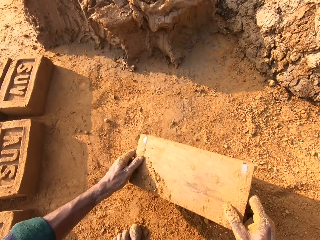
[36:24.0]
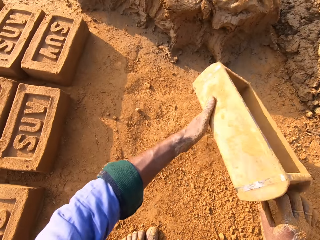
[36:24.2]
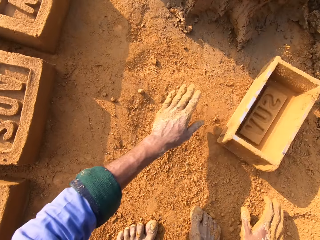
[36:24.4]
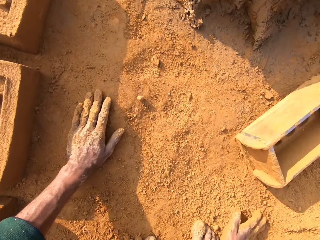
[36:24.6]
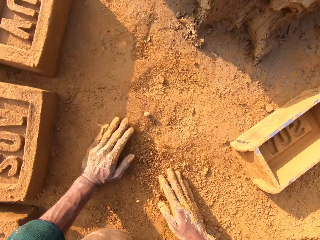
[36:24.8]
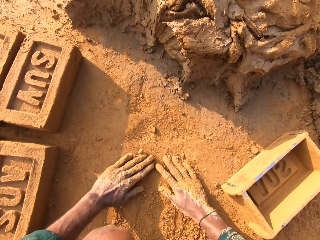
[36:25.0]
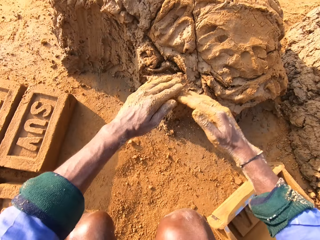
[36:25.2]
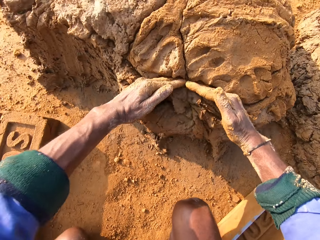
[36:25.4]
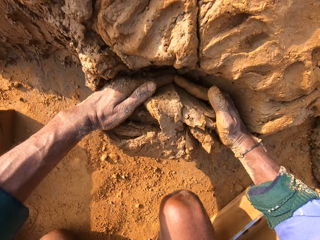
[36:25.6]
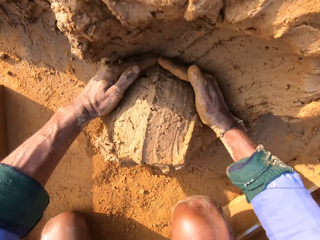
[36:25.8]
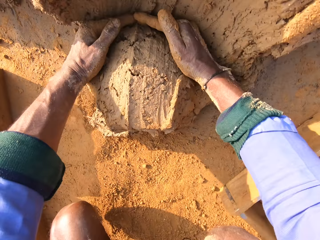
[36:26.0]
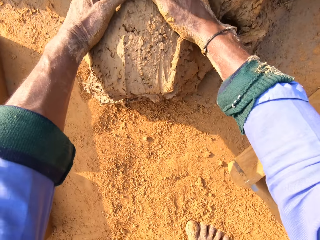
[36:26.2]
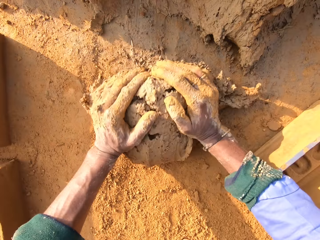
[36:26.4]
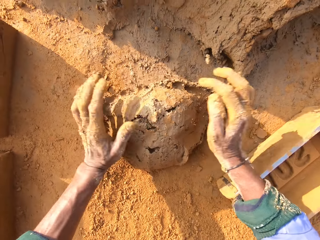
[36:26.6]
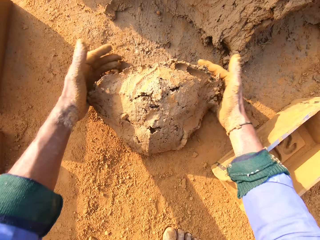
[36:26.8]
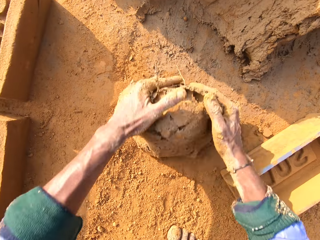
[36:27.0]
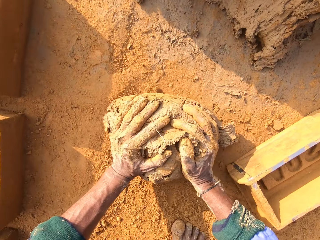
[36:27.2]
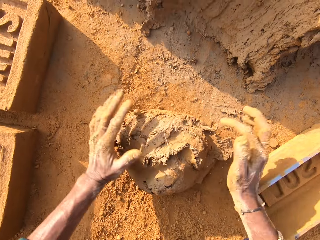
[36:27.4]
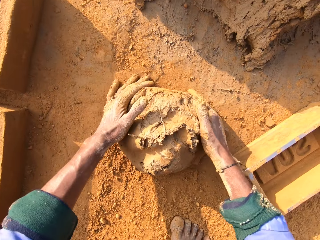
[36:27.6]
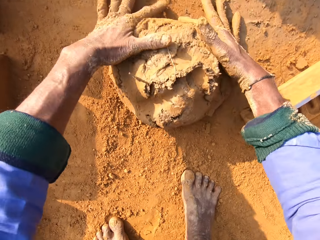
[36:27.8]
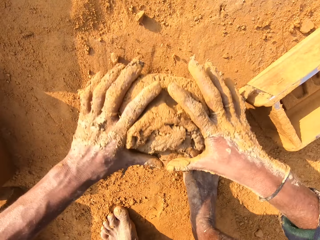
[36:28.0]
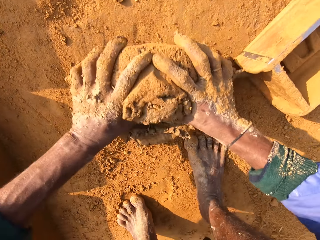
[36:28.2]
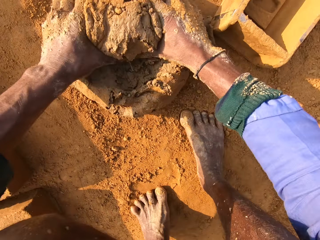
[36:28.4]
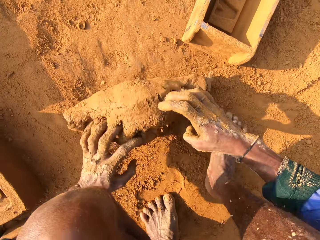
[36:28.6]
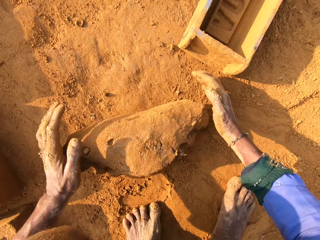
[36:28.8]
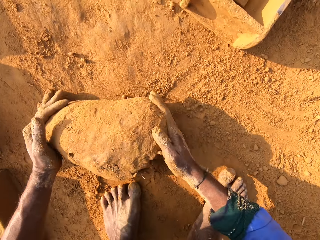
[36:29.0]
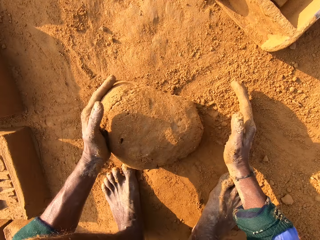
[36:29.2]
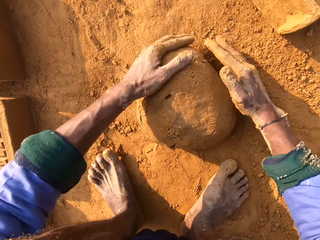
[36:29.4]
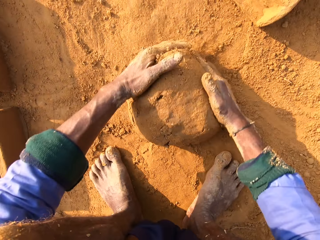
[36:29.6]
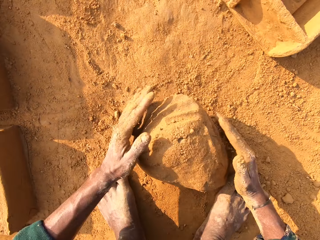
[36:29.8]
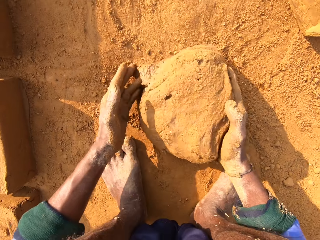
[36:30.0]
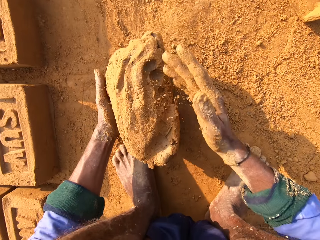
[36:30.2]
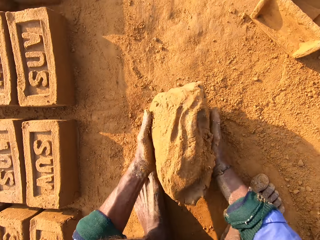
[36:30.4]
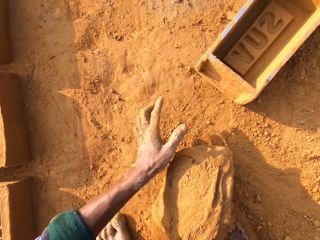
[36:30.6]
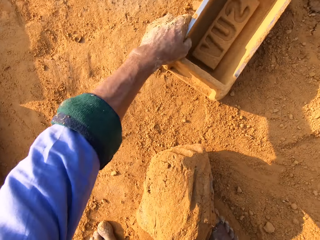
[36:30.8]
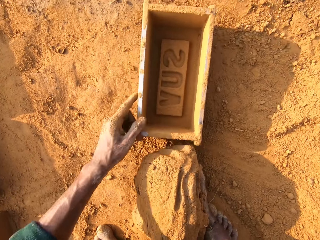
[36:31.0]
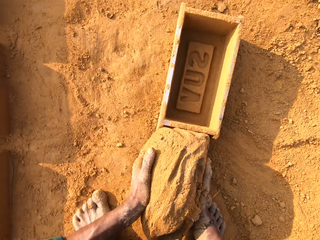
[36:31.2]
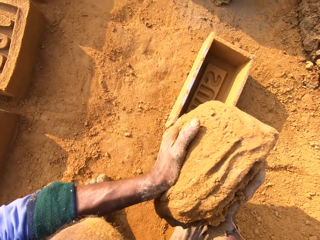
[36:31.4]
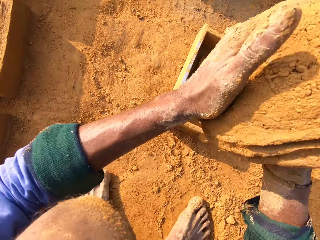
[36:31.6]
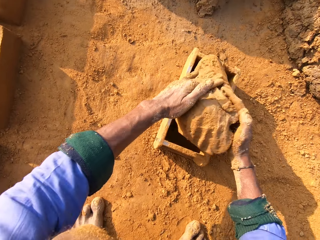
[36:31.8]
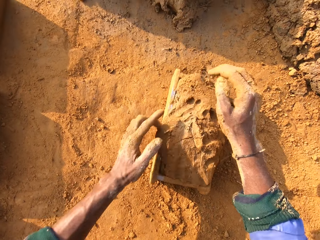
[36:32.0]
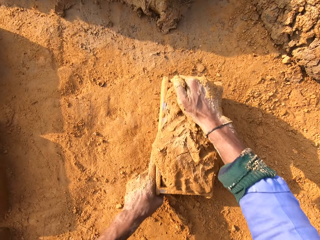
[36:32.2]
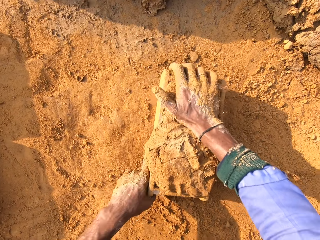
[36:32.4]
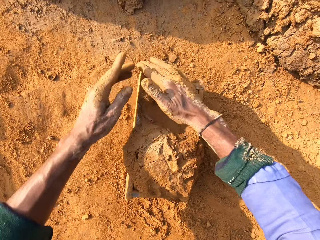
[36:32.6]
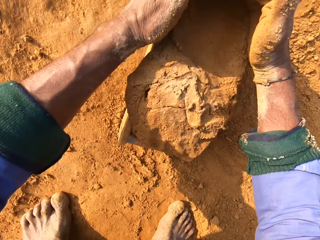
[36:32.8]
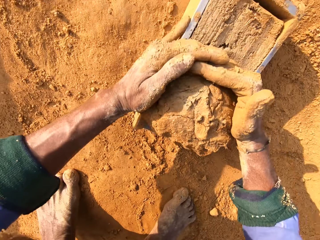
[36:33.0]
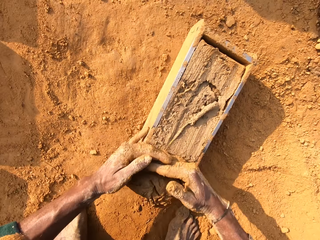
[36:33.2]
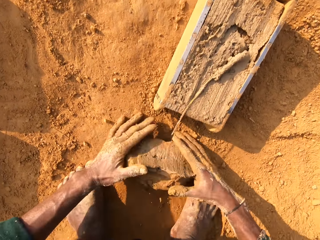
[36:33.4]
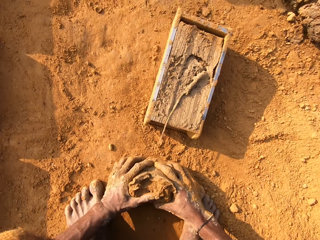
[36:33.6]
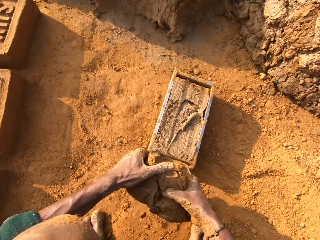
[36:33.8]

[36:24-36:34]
The camera wearer turns. They turn the brick mould. They throw the brick mould on the ground. They put the brick mould on the ground. They wipe their hands on the ground. They move near the clay or mud hill. They cut clay or mud with their hands. They scoop mud on the mud hill. They mold the clay. They roll the mud on the ground. They scoop clay on the ground. They hold the clay with the right hand. They stretch the left hand. They move the brick mould on the ground. They hold the clay with both hands. They raise the clay. They put the clay in the brick mould. They shape the clay in the brick mould. They remove excess clay from the brick mould.

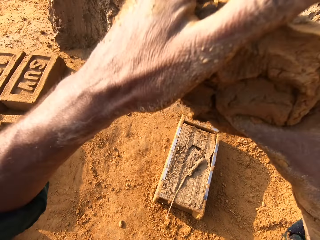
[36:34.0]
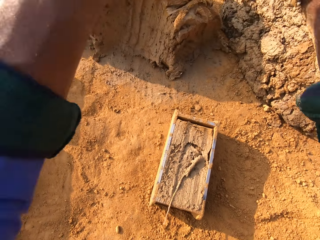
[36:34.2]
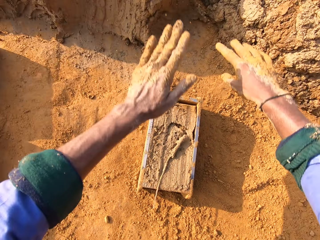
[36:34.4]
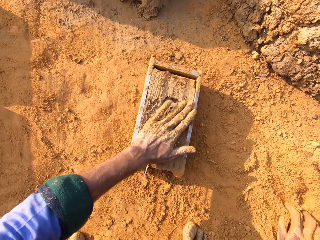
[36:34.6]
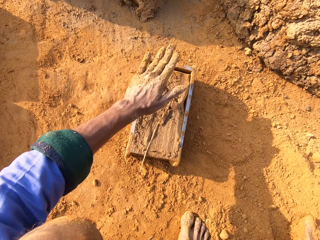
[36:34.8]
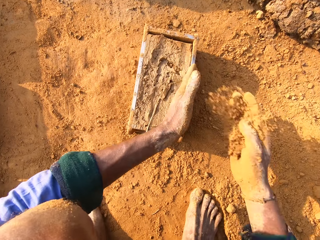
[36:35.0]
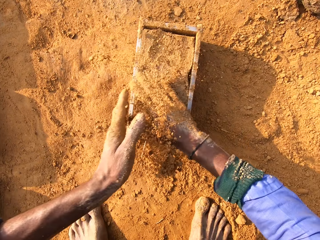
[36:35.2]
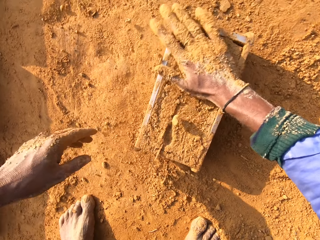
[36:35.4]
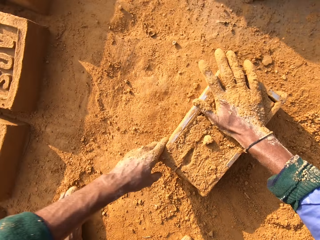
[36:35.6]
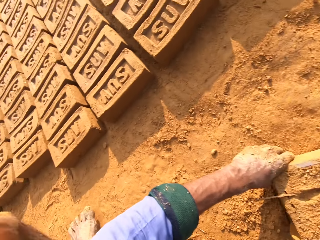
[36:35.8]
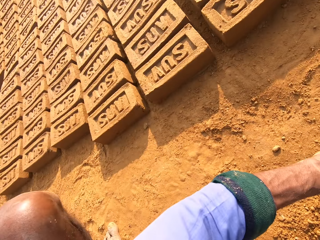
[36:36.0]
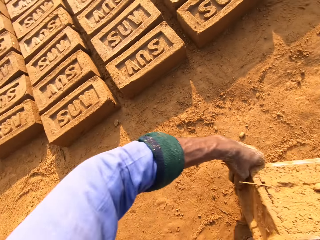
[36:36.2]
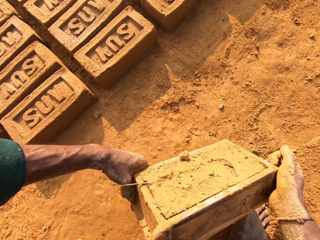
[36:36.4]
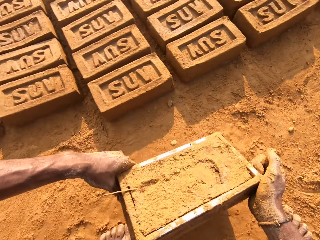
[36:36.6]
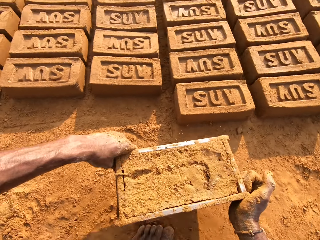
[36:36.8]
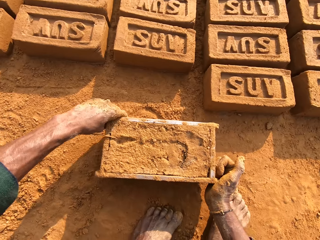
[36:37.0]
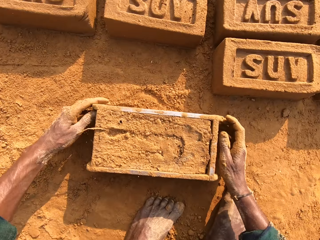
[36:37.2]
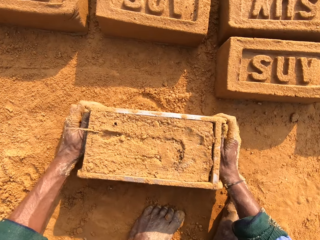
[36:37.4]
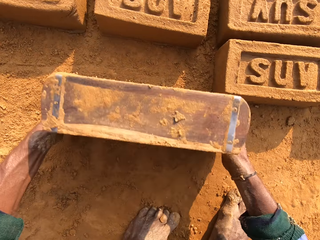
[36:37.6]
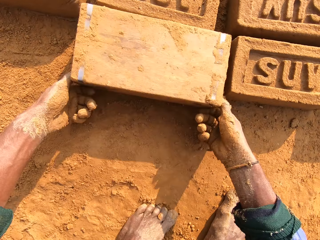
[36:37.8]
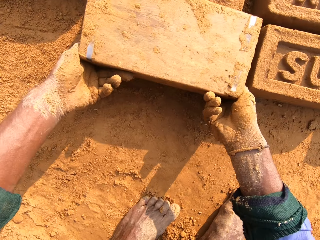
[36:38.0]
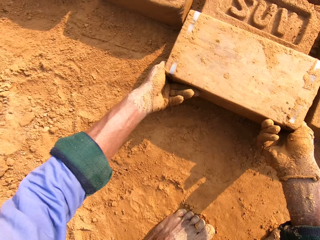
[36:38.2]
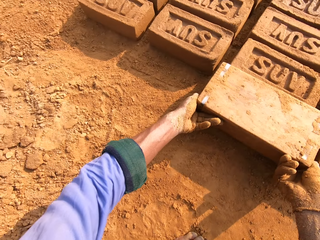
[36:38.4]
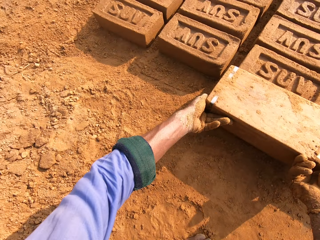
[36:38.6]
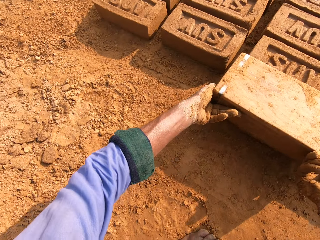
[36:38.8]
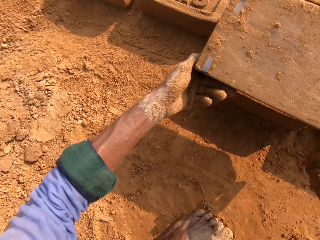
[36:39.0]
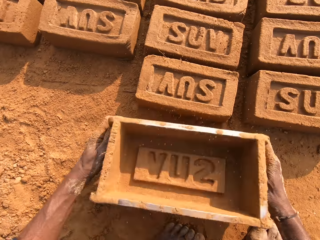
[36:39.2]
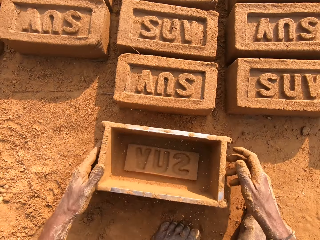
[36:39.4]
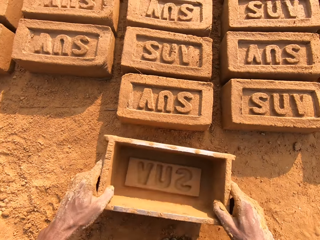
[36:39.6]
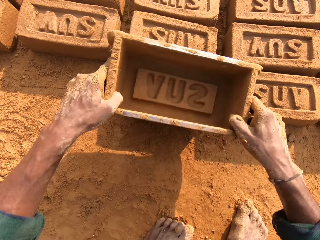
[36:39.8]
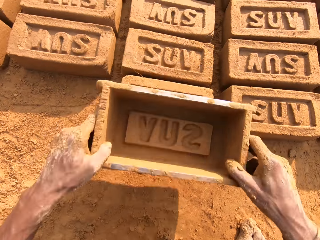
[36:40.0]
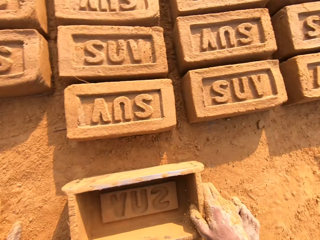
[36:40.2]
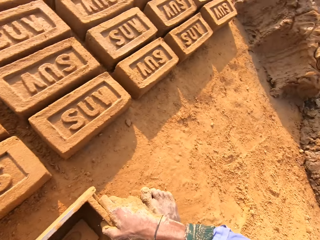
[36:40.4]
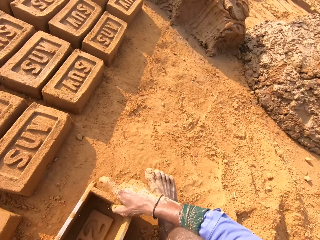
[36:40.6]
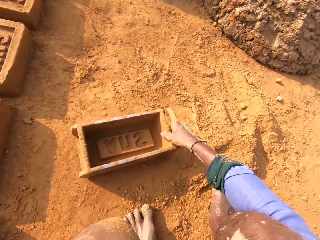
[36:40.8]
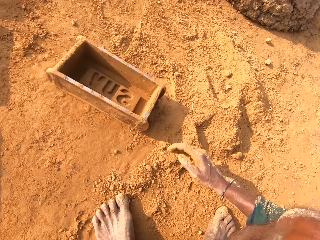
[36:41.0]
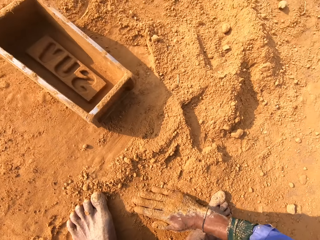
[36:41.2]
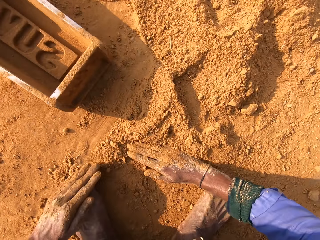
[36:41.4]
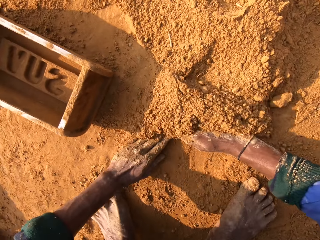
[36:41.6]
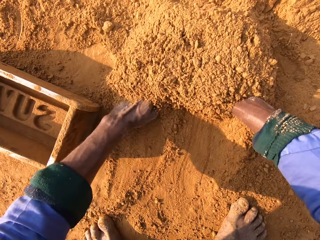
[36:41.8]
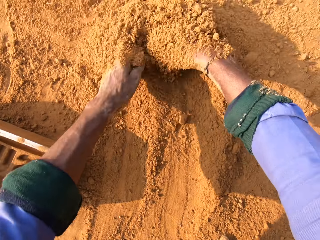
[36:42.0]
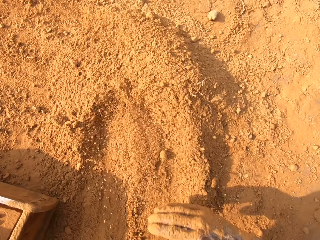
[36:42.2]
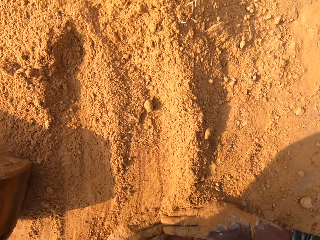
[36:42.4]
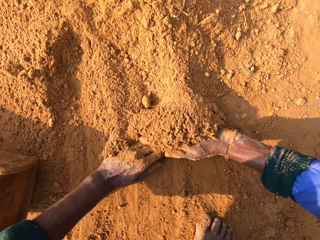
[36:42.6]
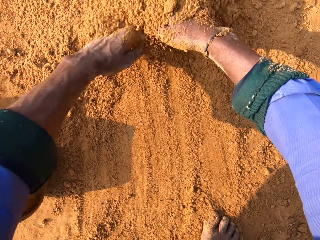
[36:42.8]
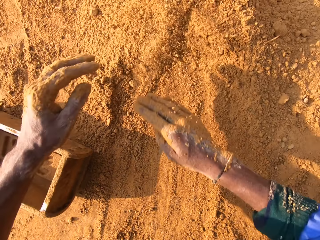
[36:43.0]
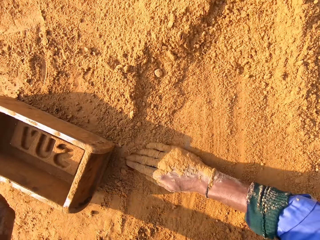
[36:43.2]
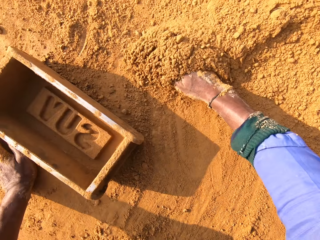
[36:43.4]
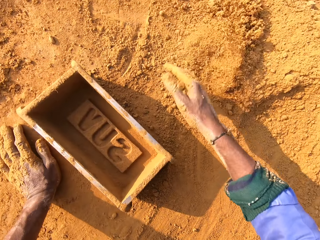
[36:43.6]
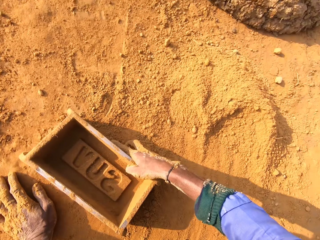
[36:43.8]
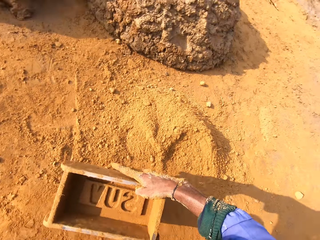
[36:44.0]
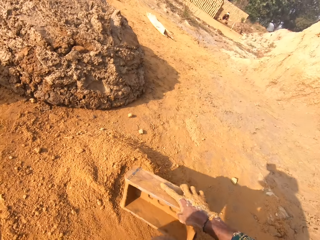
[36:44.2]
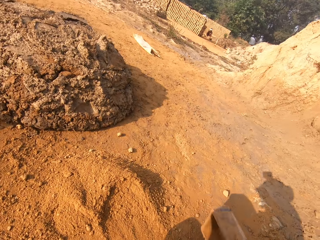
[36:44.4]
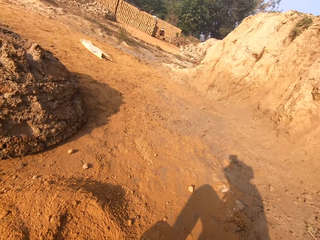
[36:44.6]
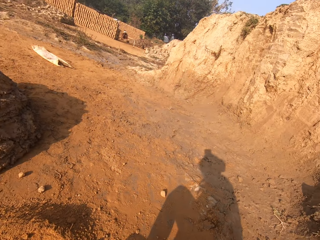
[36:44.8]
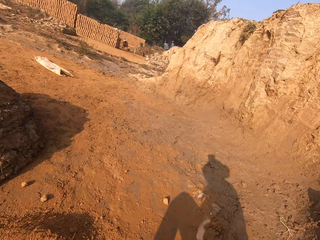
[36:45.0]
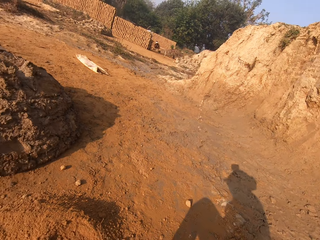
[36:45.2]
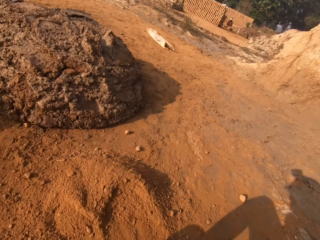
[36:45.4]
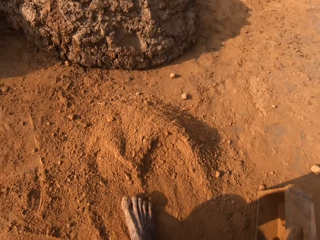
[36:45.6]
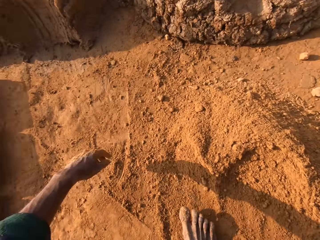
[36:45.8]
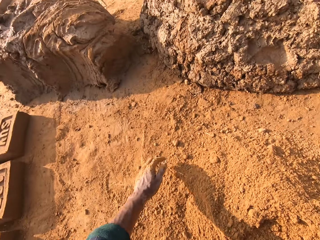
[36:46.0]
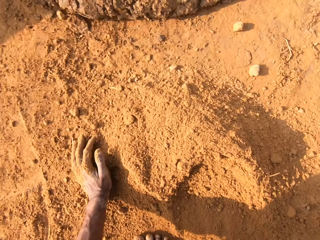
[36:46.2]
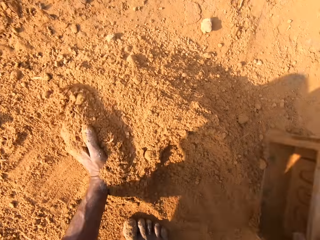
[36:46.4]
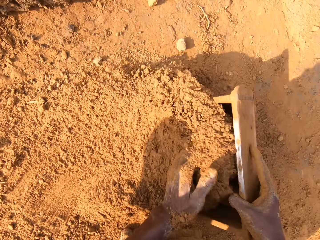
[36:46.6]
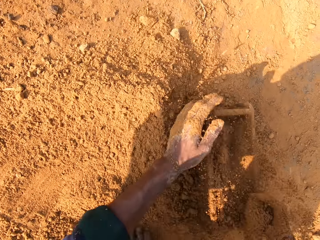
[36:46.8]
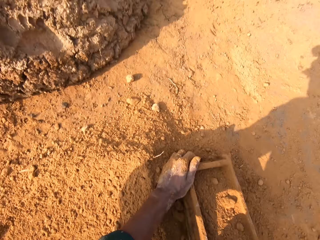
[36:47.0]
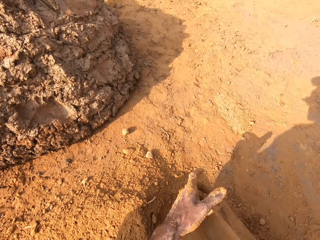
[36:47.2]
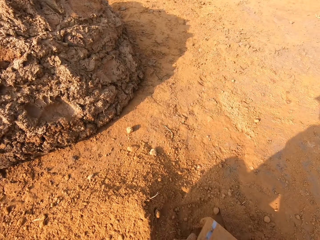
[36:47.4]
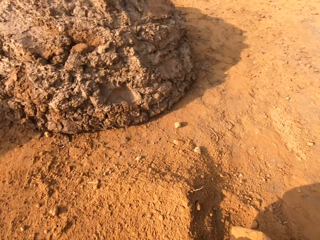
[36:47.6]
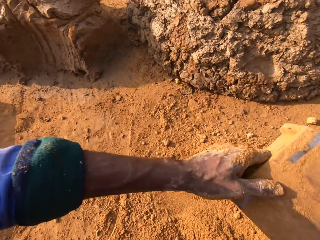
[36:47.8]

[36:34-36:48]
The camera wearer takes clay on the ground. They raise the clay. They throw the clay on the clay hill. They scoop sand or soil on the ground. They spread the sand on the clay with both hands. They put the soil in the brick mould. They hold the brick mould. They take the brick mould. They move the brick mould. They turn. They put the brick mould on the ground. They turn the brick mould. They remove a brick from the brick mould. They turn the brick mould. They put the brick mould on the ground. They raise the brick mould. They hold the brick mould on a brick. They take the brick mould. They put the brick mould on the ground. They turn. They throw the brick mould on the ground. They move the brick mould on the ground. They gather sand on the ground. They take the brick mould. They look around. They scoop sand. They put sand in the brick mould. They hold the brick mould with both hands.
